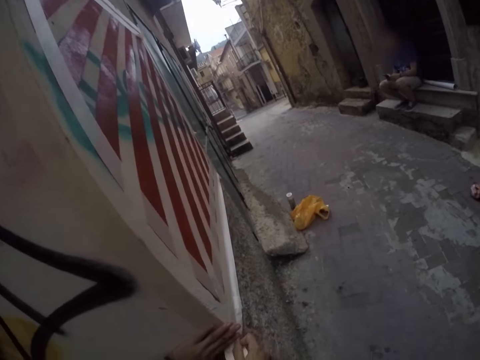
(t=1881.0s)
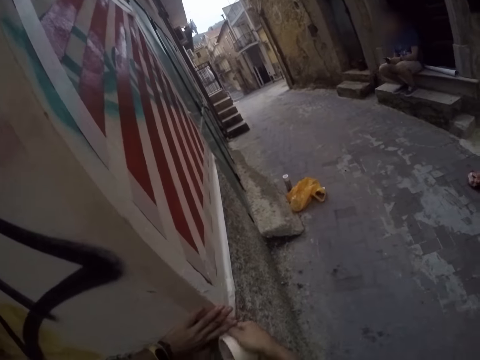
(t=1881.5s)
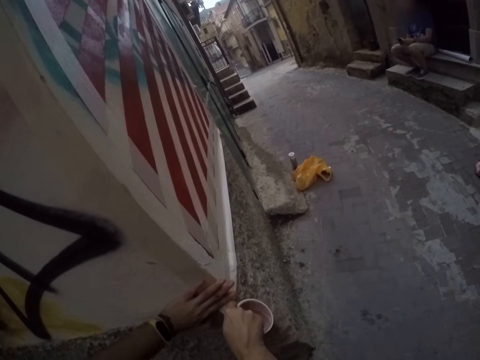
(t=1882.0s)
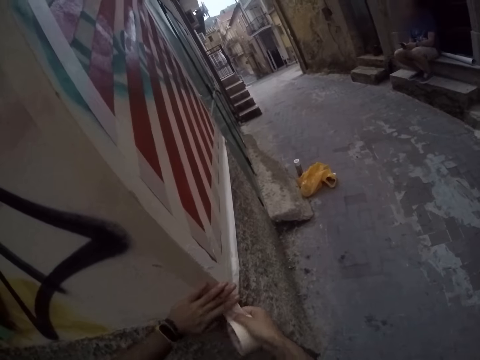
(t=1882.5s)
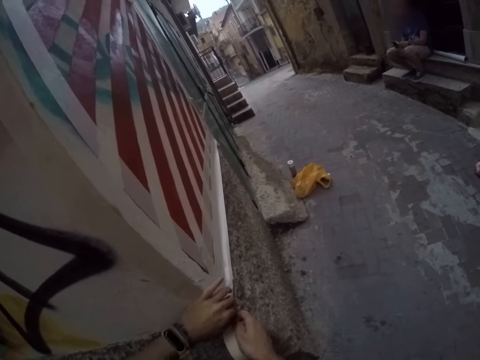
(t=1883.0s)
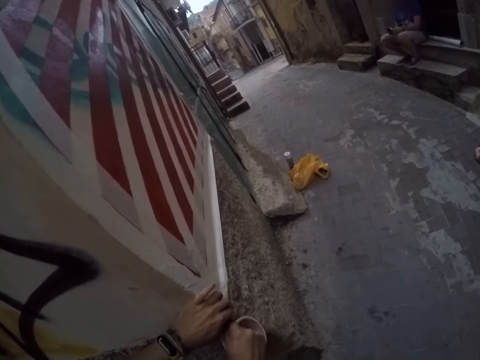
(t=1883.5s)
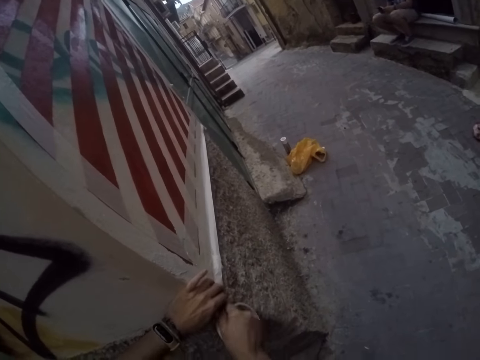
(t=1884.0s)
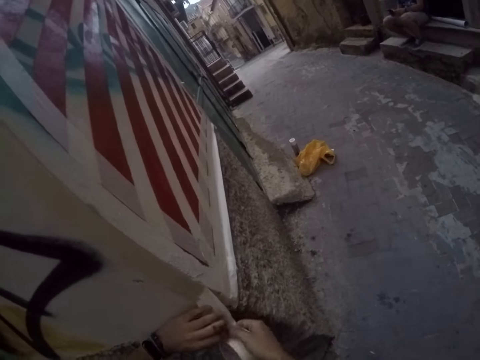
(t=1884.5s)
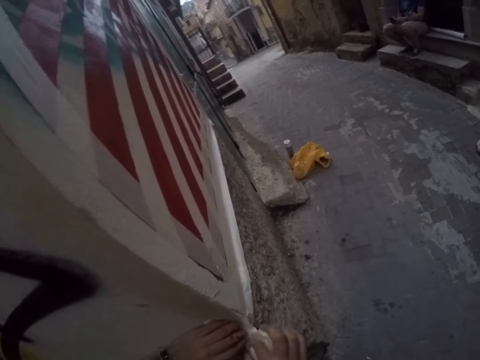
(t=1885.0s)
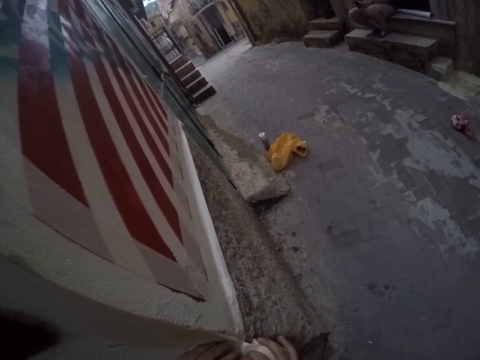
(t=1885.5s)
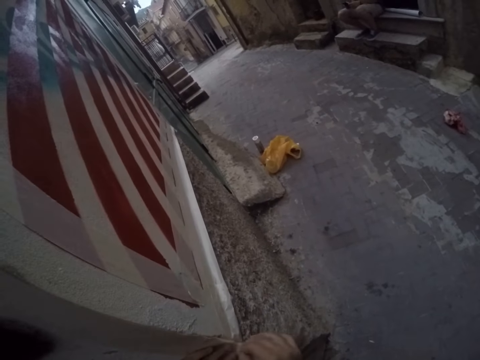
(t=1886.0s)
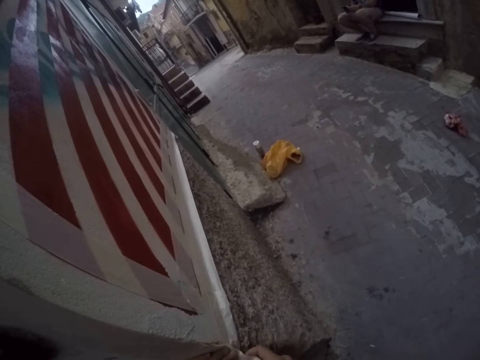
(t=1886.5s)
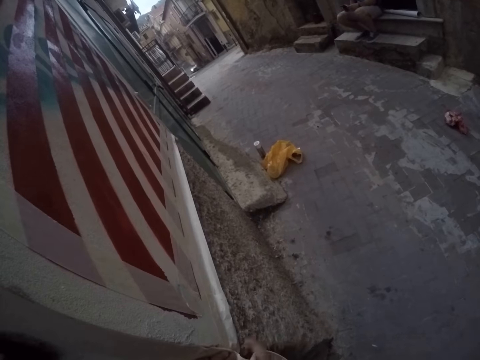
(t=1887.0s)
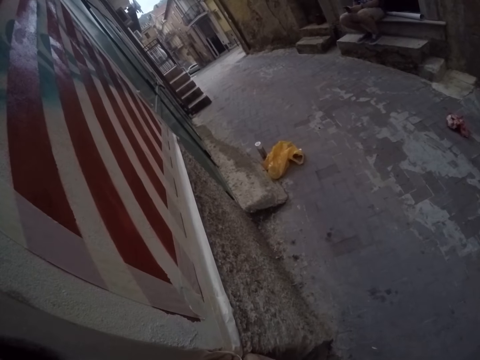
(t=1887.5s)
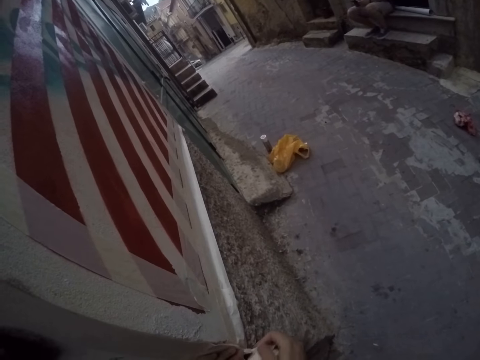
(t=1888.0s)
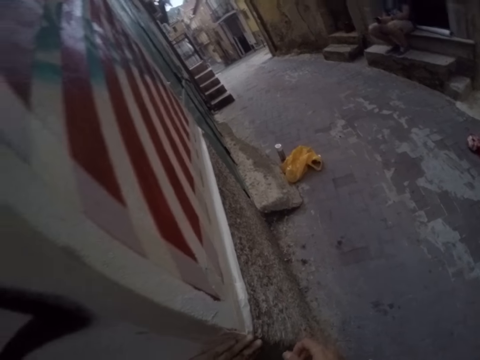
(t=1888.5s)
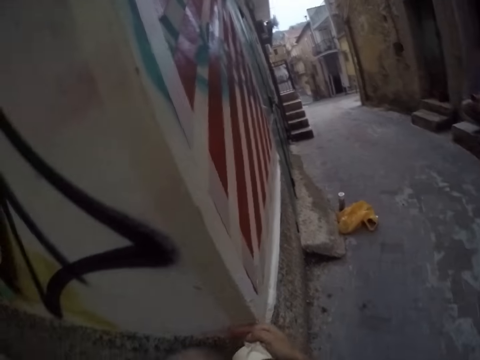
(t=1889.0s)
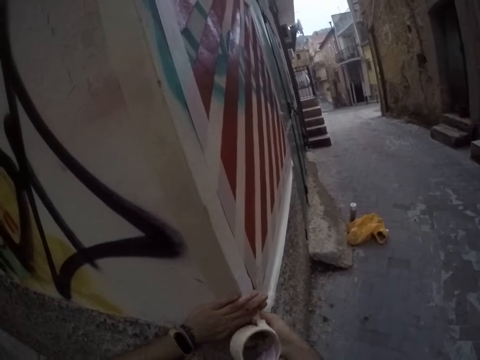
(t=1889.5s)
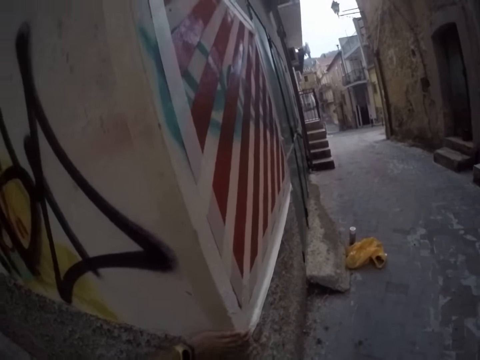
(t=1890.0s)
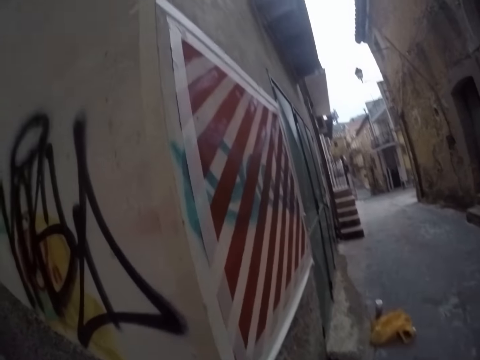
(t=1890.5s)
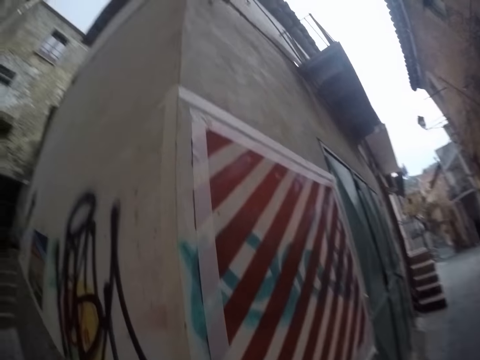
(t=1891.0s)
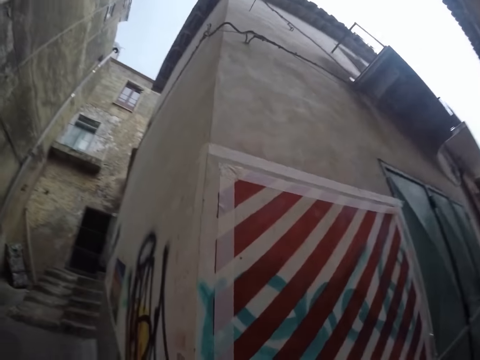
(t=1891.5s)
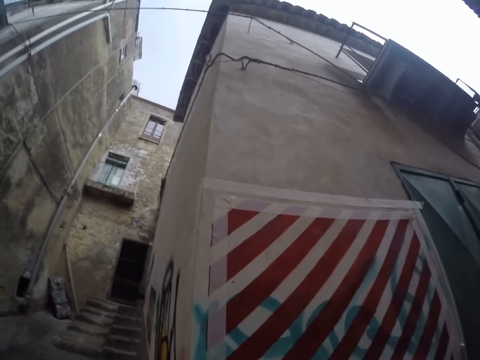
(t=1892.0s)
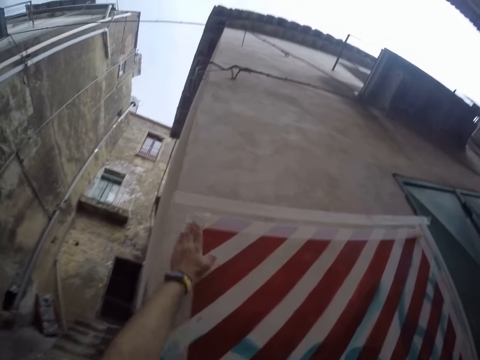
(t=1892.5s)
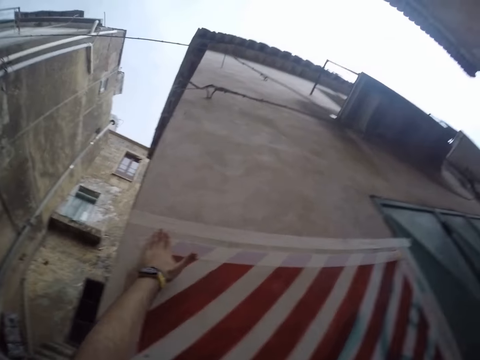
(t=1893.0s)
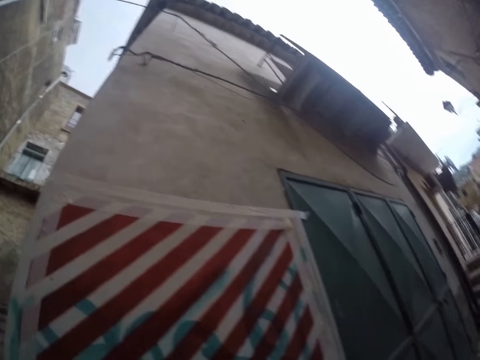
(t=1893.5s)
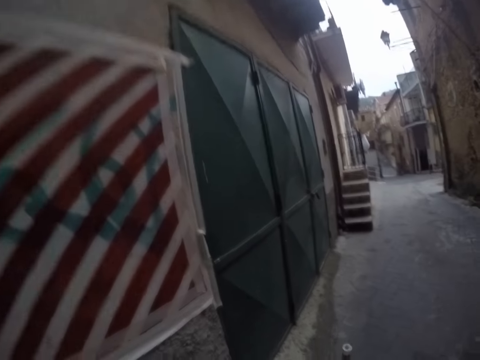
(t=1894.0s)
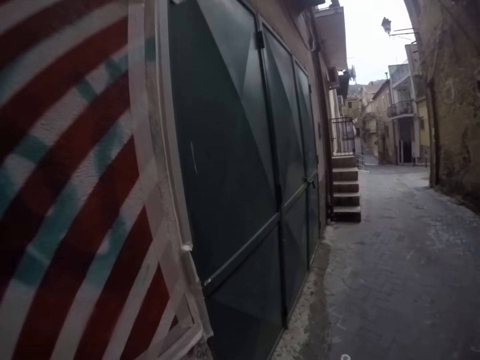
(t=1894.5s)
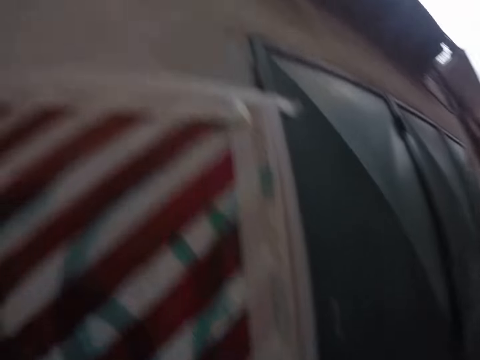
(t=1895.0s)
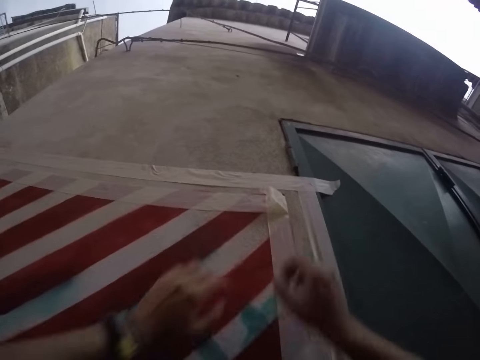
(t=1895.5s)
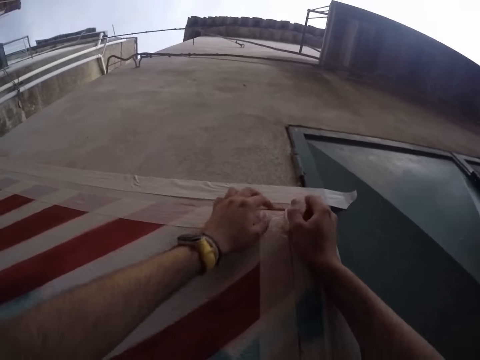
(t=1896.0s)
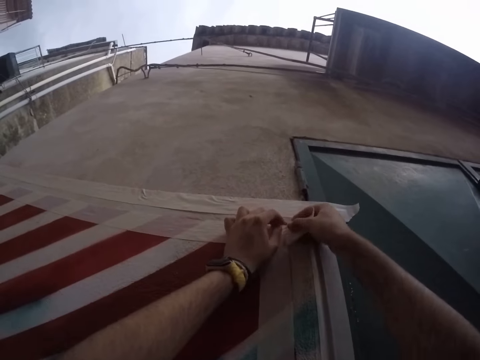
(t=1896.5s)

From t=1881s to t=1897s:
The camera wearer cuts the sellotape with his hands. He sticks the sellotape on the wall. He stares at the wall. He adjusts the masking tape on the wall with his left hand. He touches the sellotape. He stares at the wall and looks around.

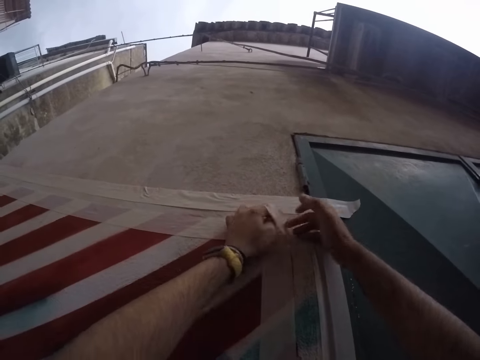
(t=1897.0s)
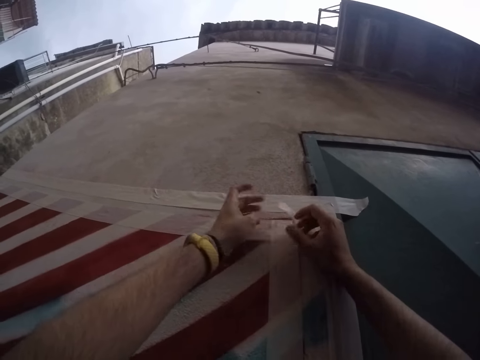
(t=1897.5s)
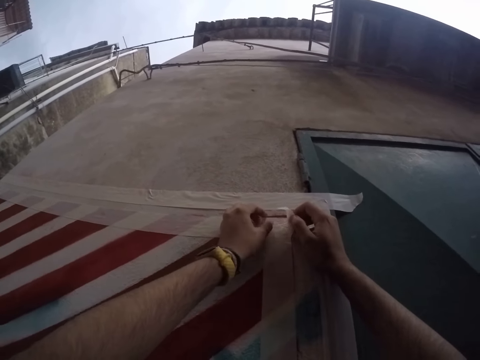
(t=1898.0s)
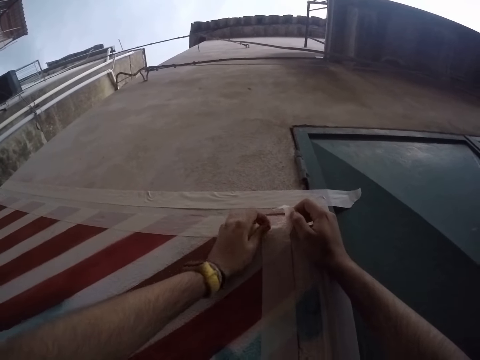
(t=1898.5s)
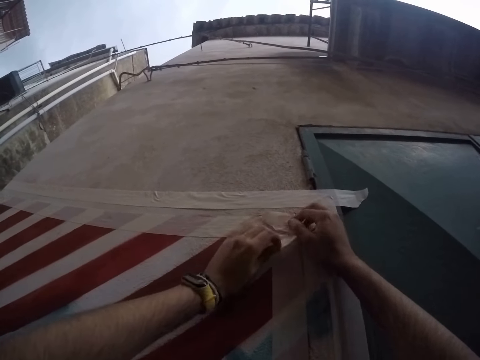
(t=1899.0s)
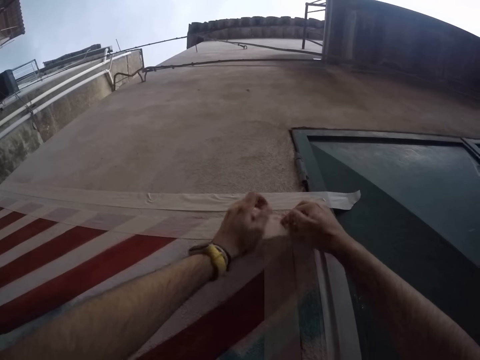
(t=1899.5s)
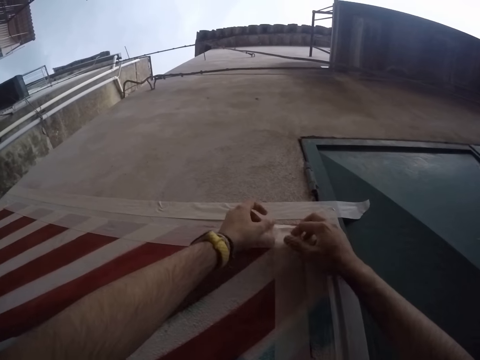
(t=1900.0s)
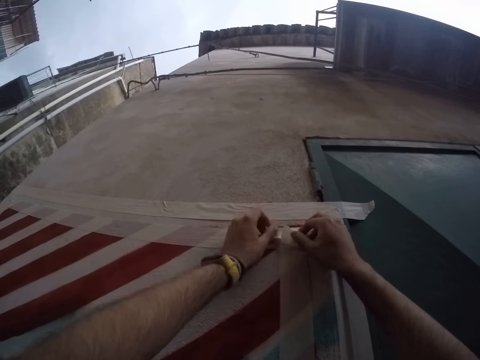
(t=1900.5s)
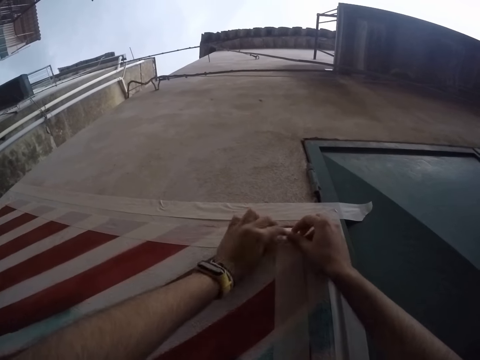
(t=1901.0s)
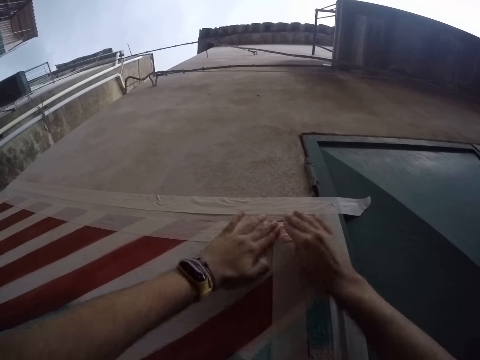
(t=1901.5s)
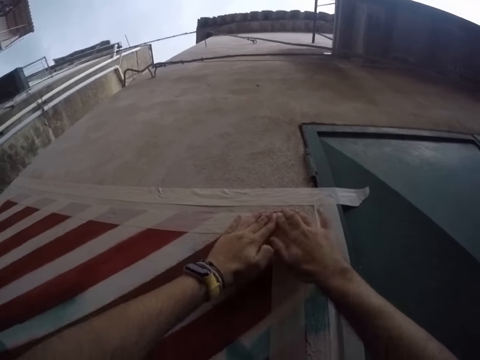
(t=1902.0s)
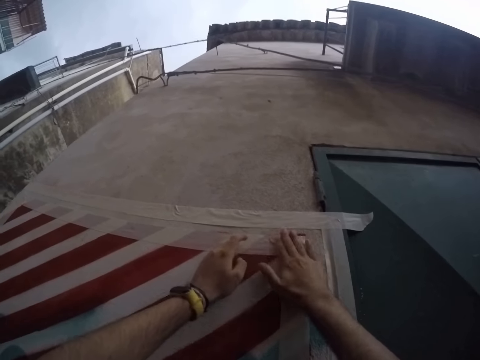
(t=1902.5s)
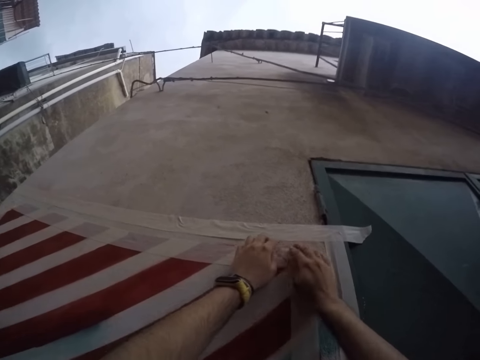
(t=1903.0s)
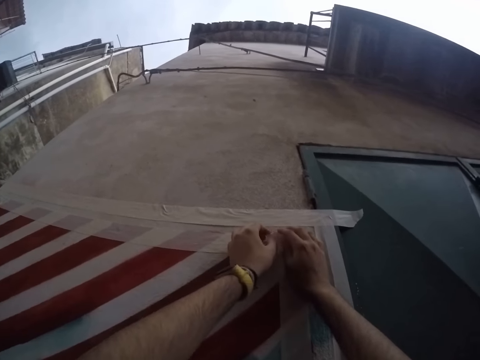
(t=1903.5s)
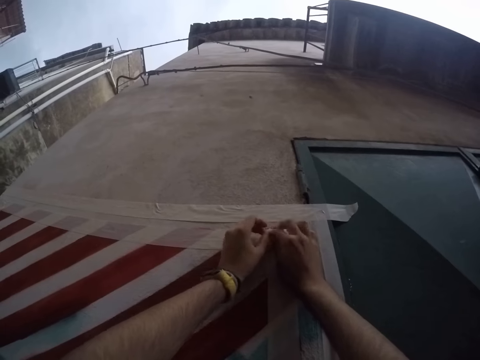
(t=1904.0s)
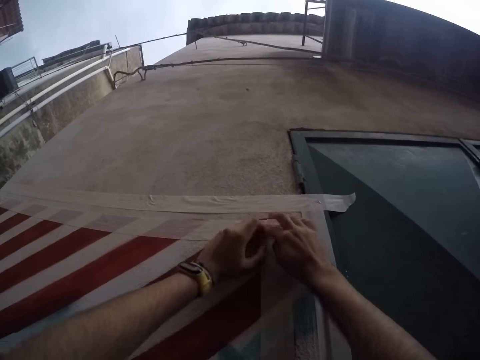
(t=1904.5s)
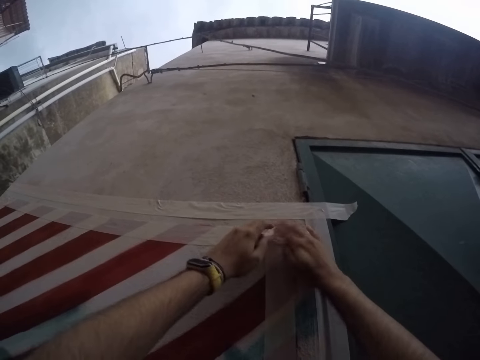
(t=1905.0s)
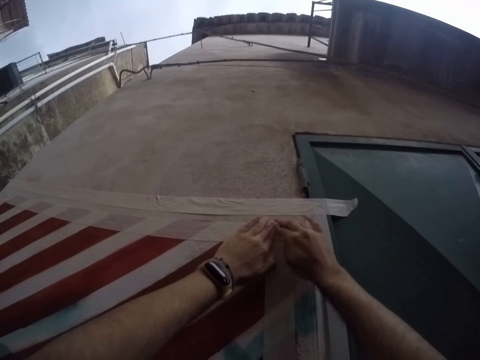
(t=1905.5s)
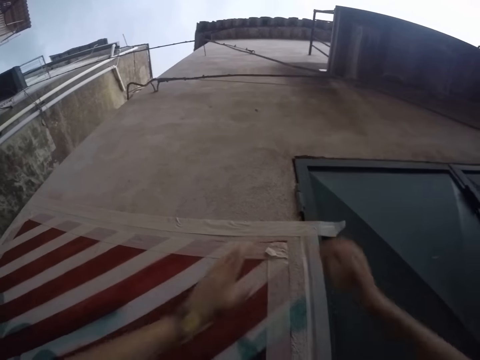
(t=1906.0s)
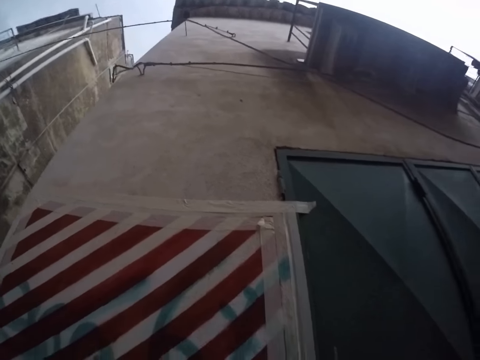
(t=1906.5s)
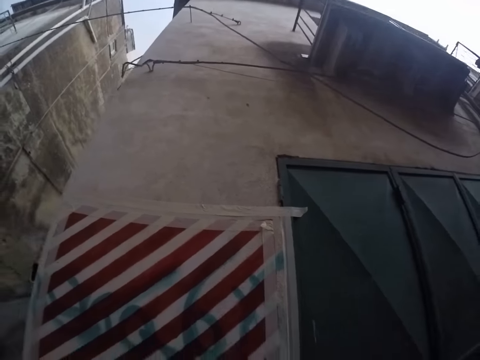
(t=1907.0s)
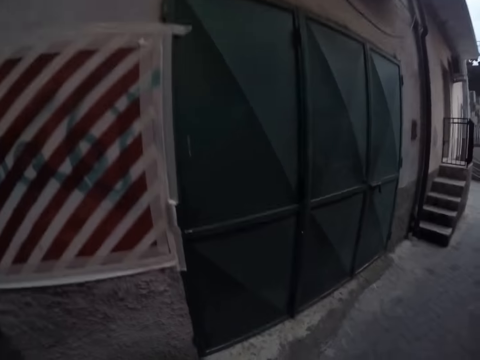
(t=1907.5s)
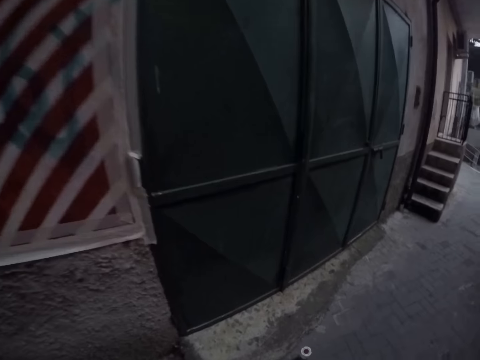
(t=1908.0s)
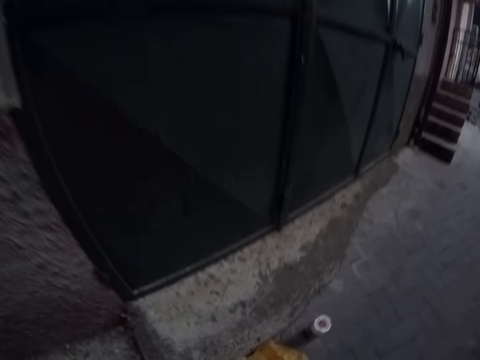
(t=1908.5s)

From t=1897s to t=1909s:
The camera wearer pulls the masking tape from the wall with his left hand. He pastes the masking tape on the wall with his hands. He looks around.
